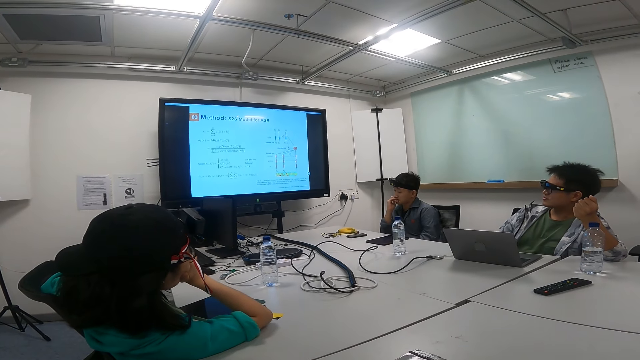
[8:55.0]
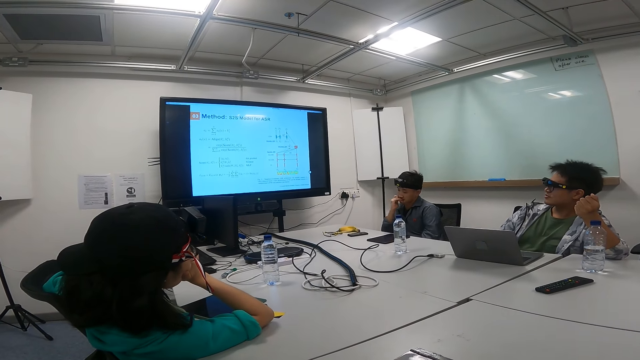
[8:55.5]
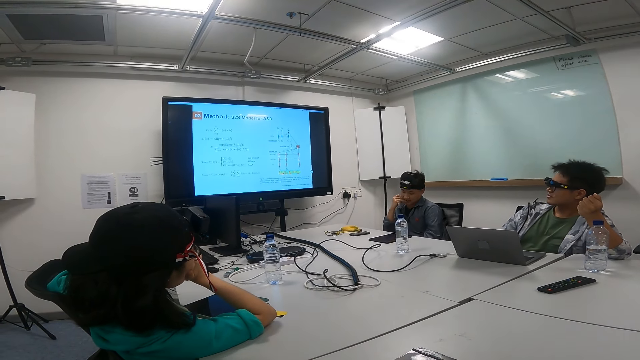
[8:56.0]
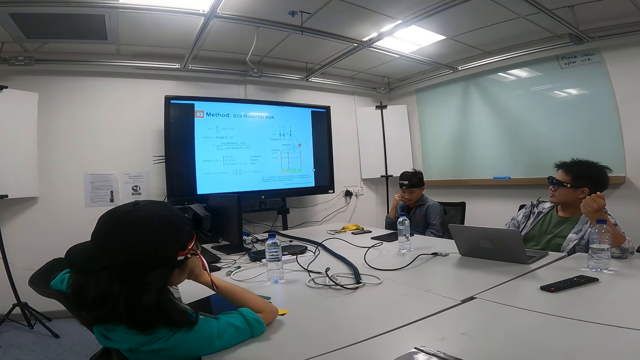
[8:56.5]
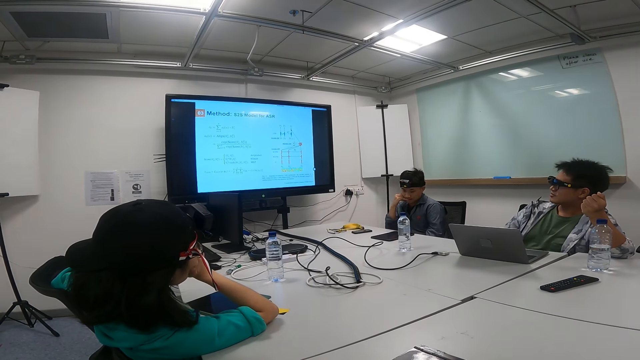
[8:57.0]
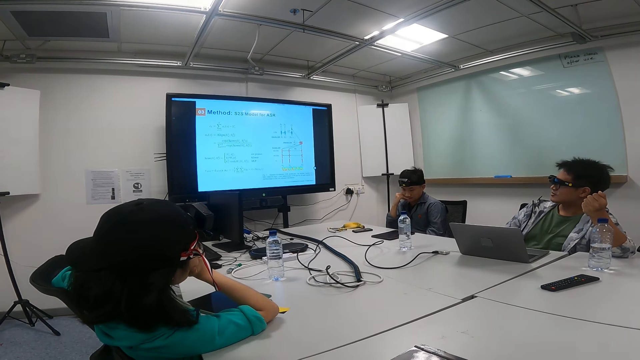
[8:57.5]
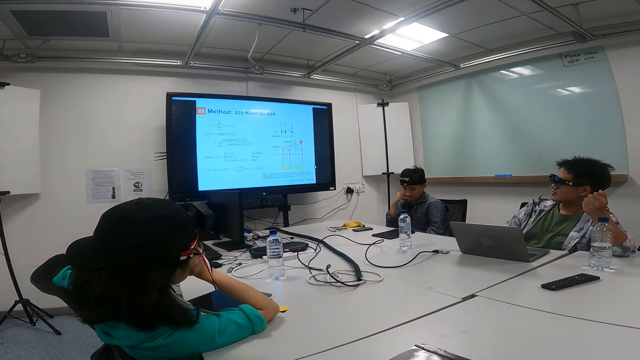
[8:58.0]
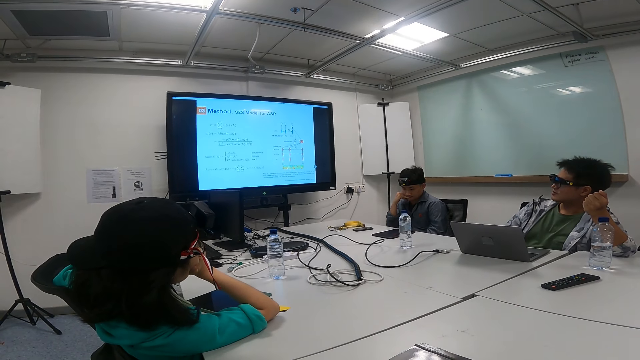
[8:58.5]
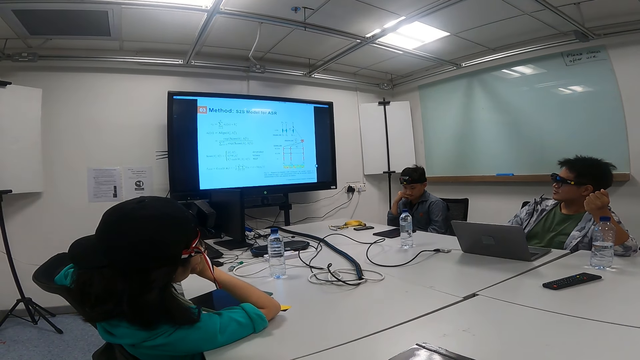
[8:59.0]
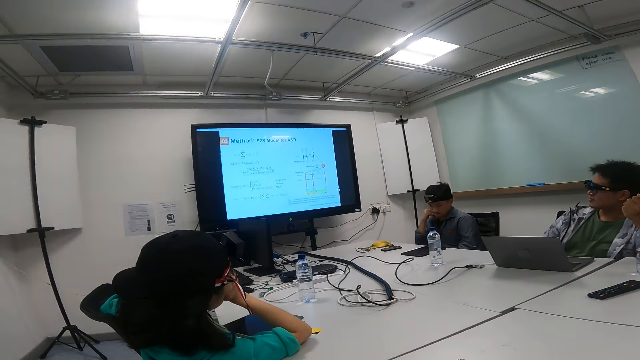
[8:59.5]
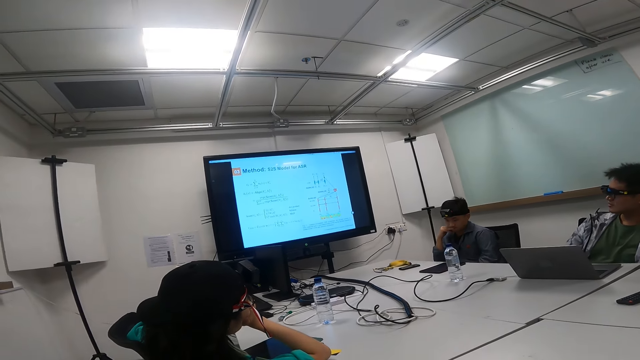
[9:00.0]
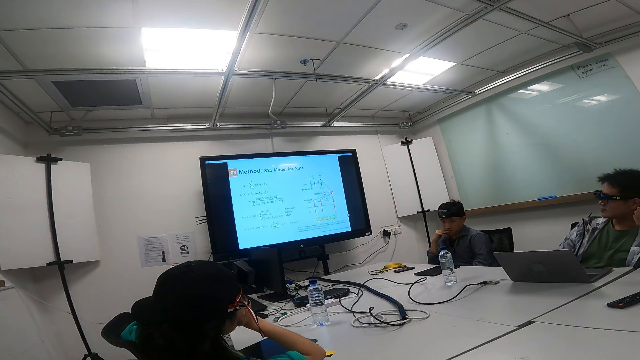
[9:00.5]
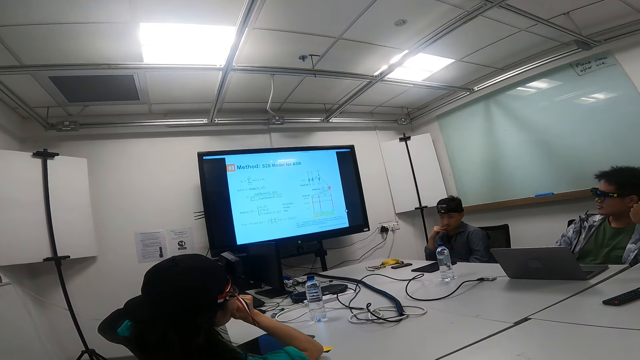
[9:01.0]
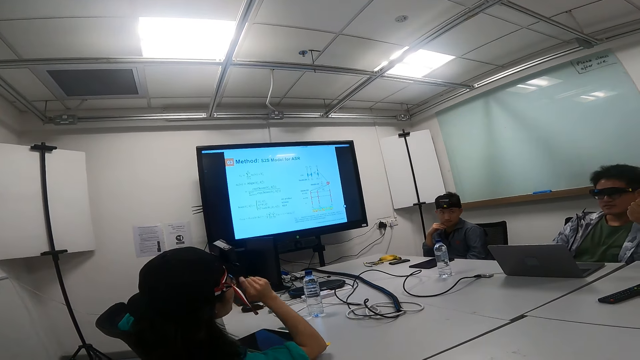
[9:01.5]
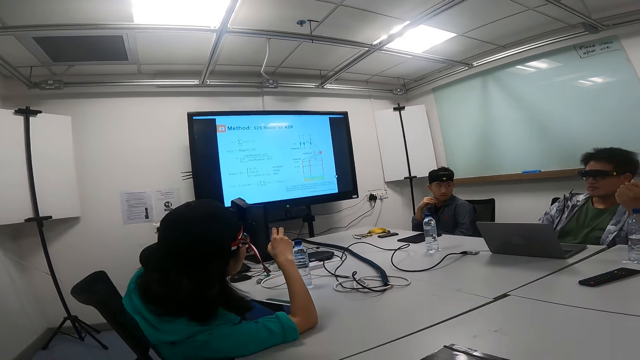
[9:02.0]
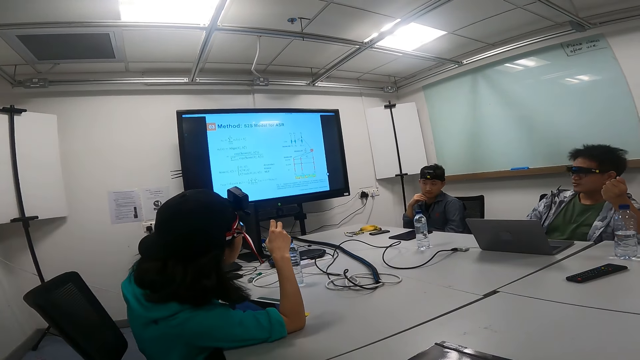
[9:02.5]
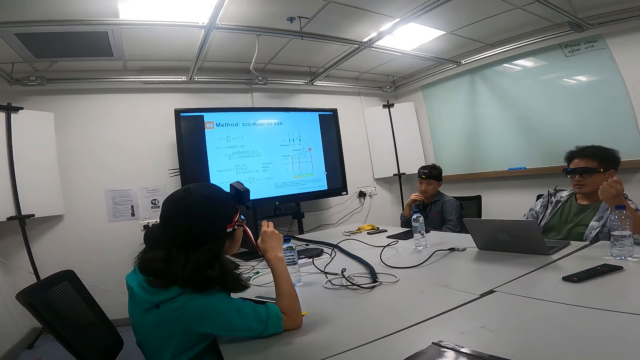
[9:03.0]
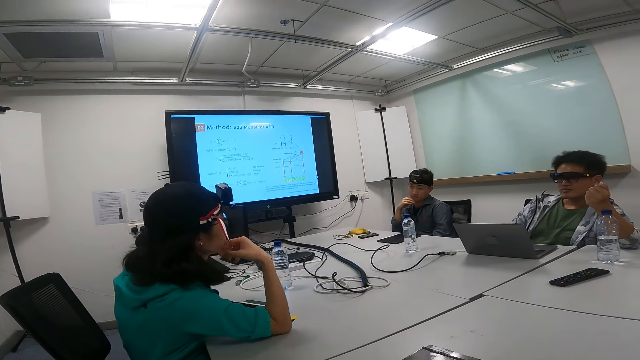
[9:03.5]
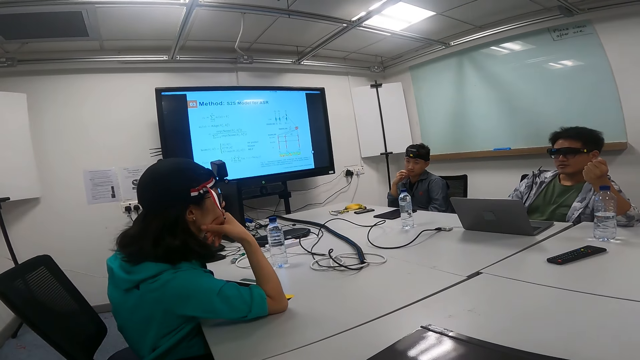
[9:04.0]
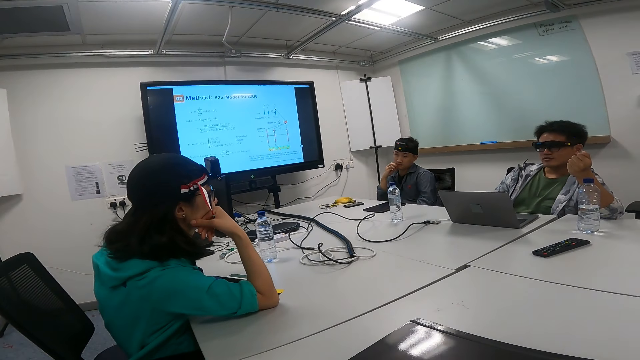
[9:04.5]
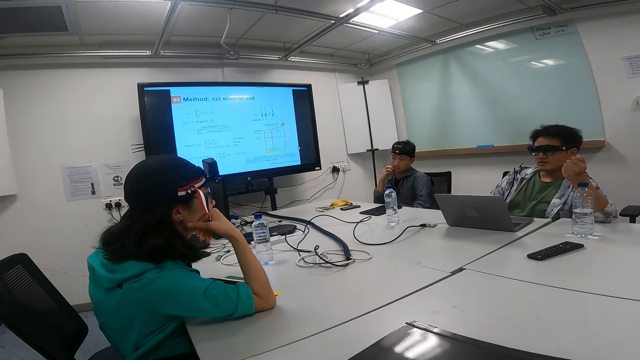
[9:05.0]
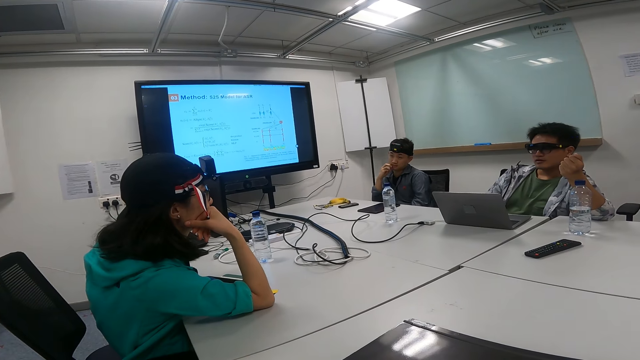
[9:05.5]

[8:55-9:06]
The camera wearer looks at the television screen. A man looks at a woman. The woman talks to the man. The woman looks at the man.

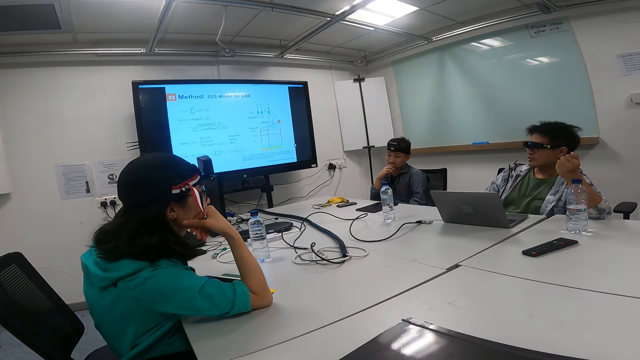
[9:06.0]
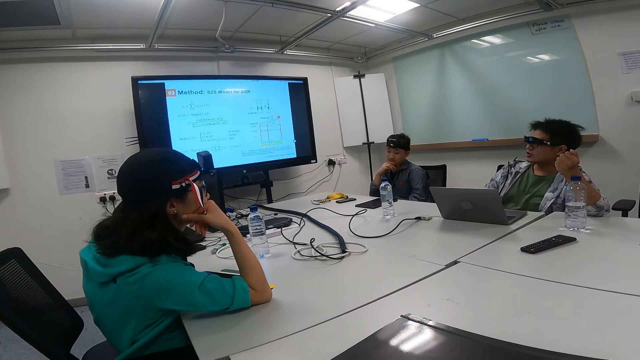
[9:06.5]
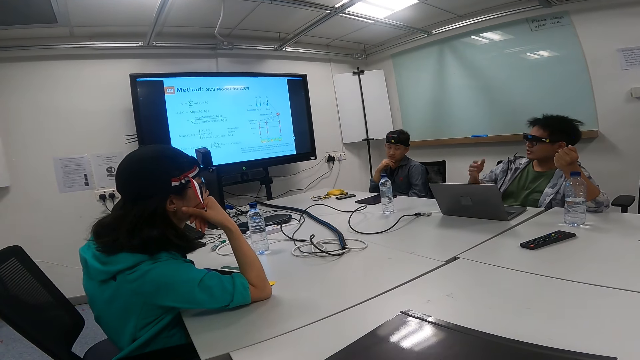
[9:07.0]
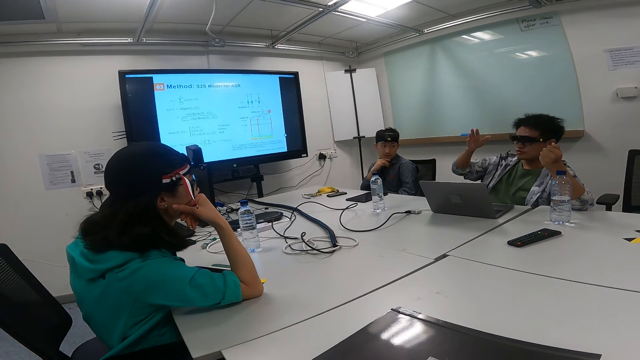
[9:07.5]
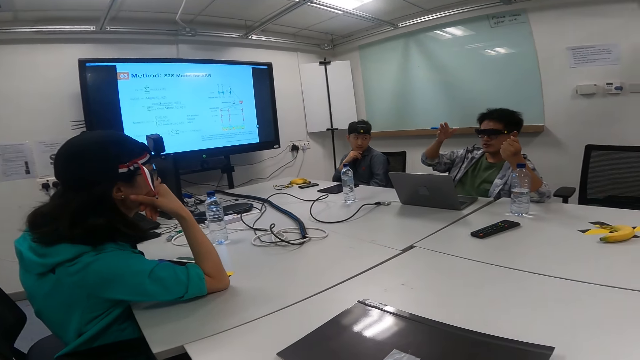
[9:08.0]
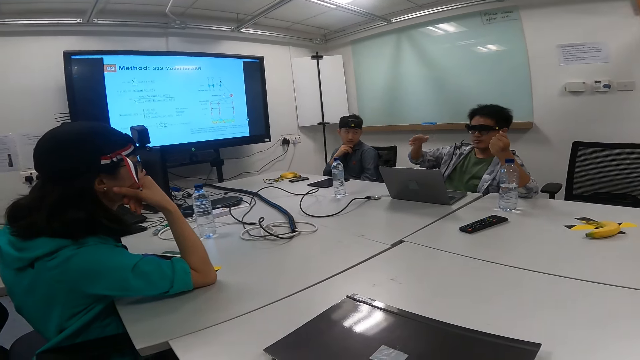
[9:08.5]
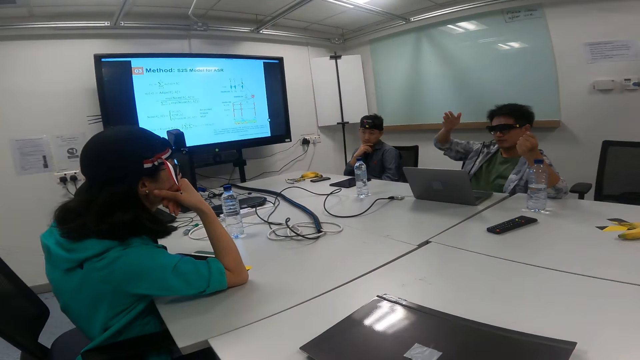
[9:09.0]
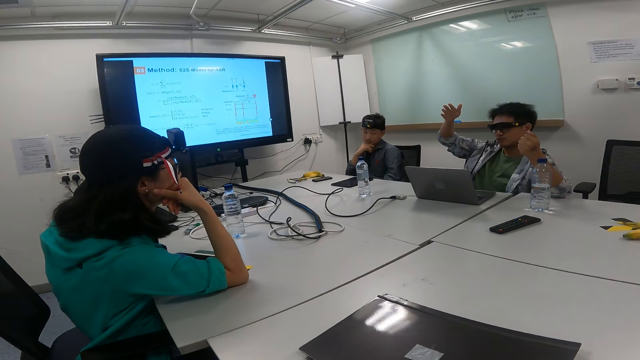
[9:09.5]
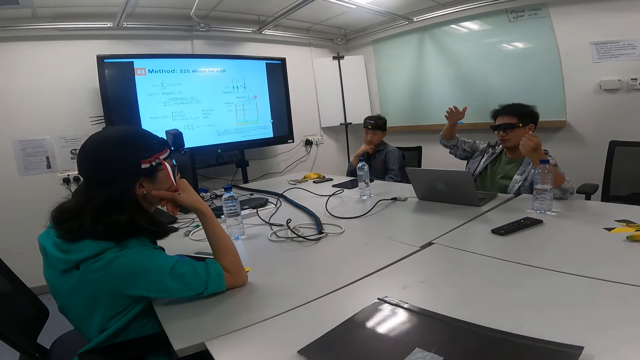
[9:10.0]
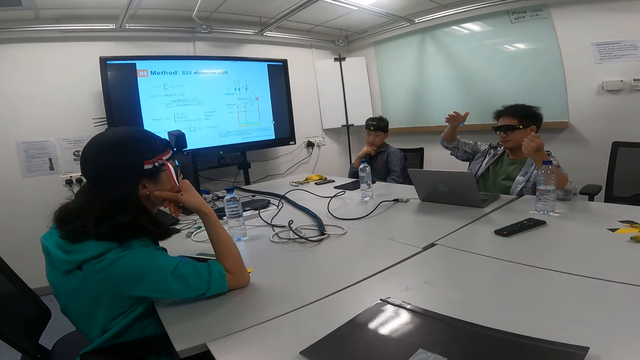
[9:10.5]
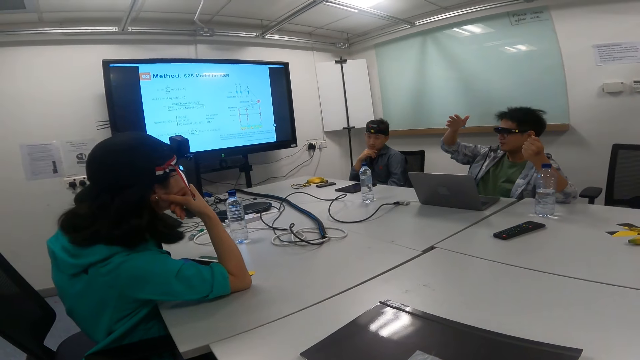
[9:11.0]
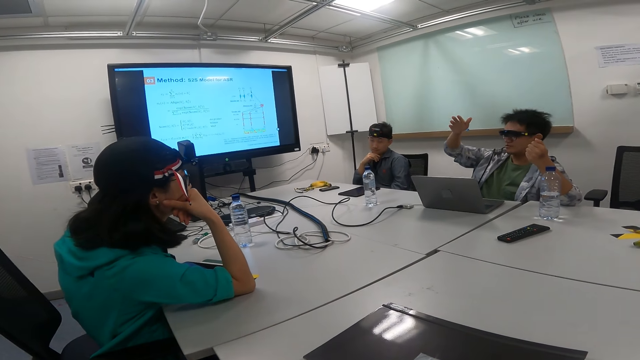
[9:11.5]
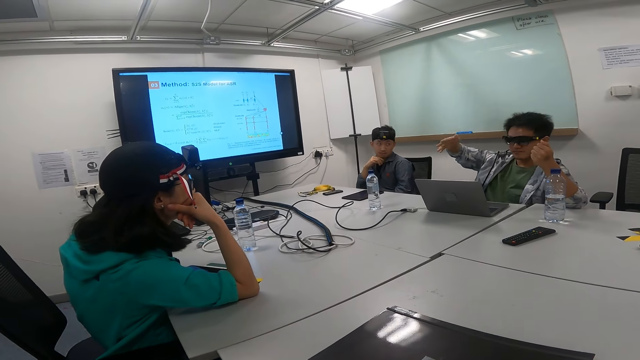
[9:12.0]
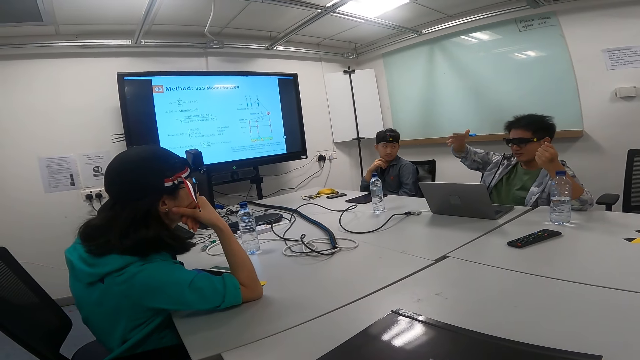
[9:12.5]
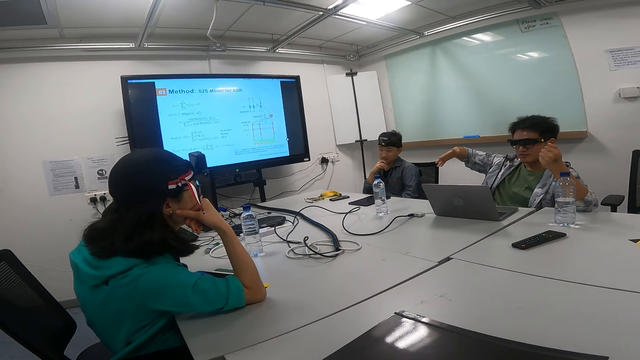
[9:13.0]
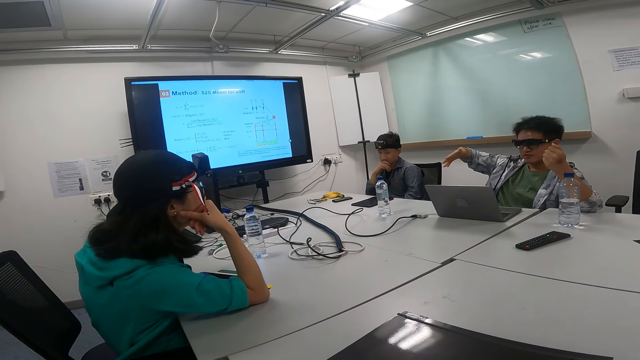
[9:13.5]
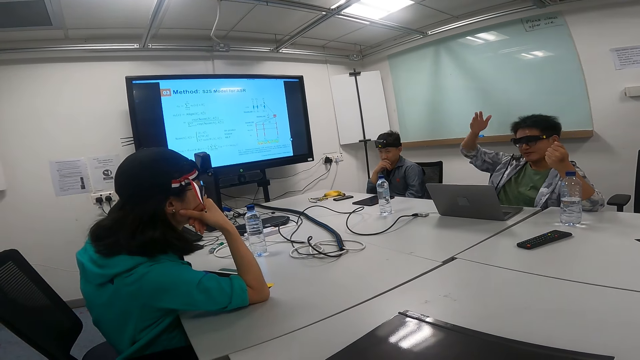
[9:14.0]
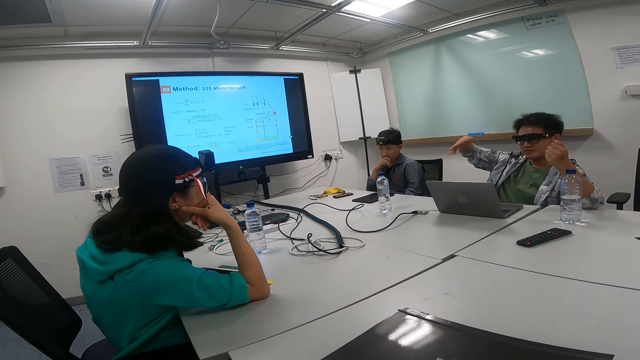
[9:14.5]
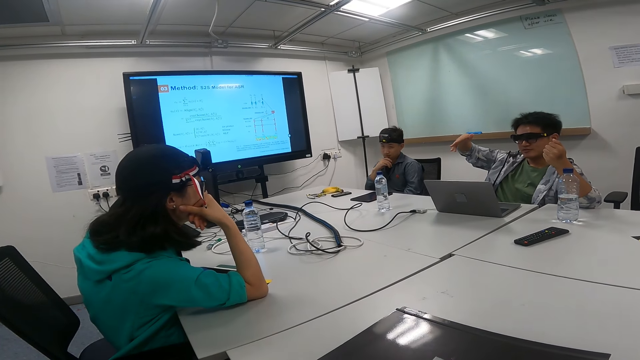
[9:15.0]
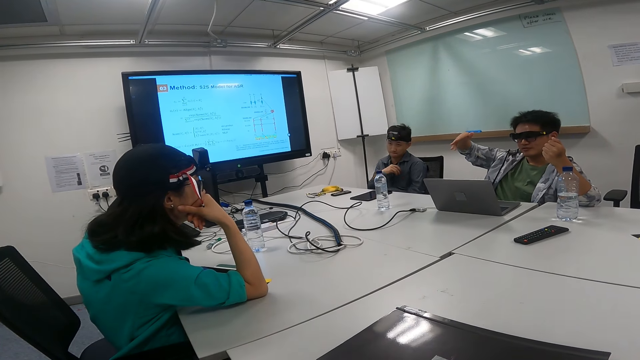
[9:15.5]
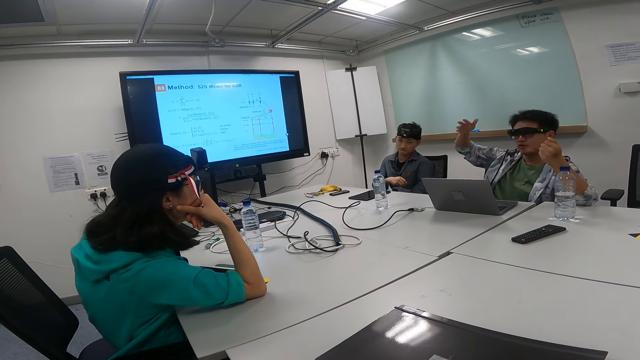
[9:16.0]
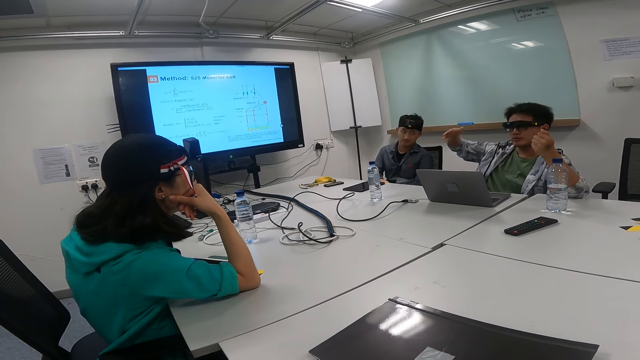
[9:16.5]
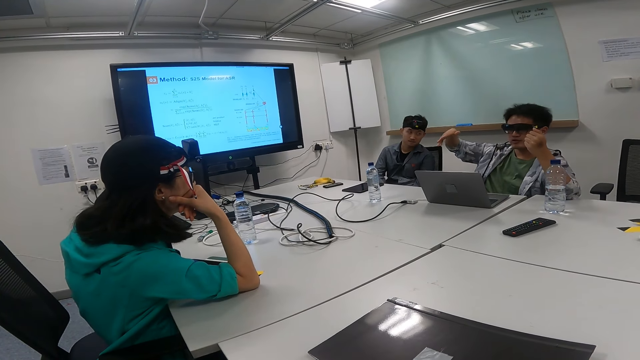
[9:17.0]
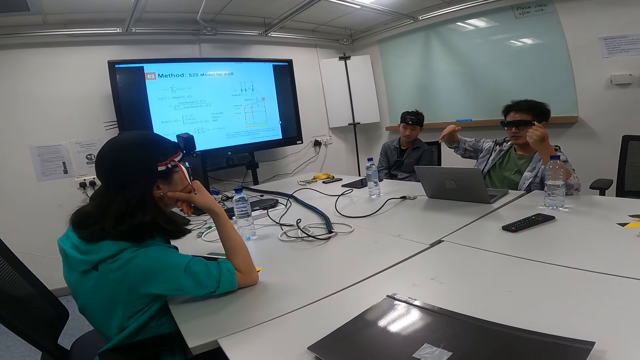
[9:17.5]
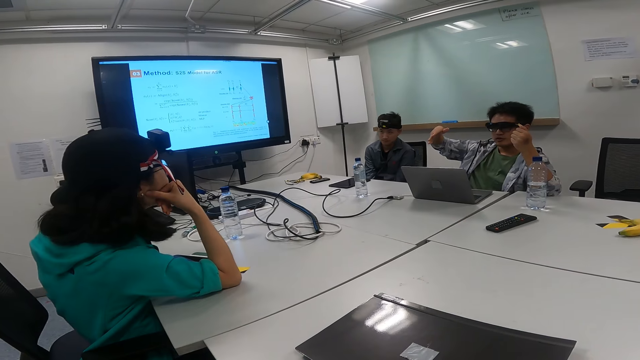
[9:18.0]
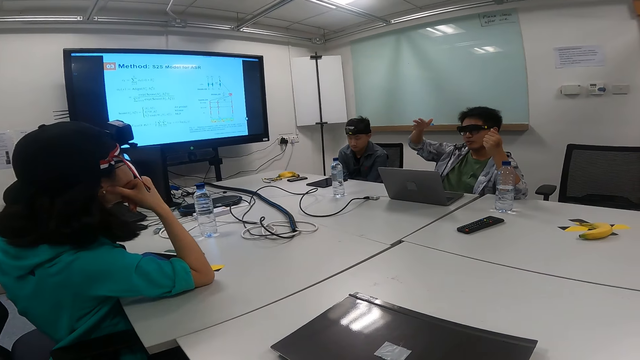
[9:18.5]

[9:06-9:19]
A man looks at the television screen. The man talks to a woman. The man gestures with hands and looks at the woman. The man looks at the television screen. The man looks at the woman.
